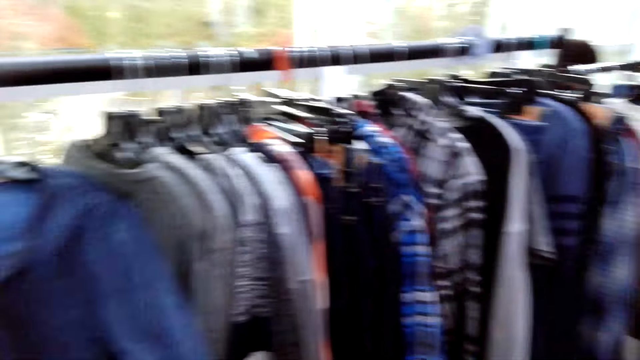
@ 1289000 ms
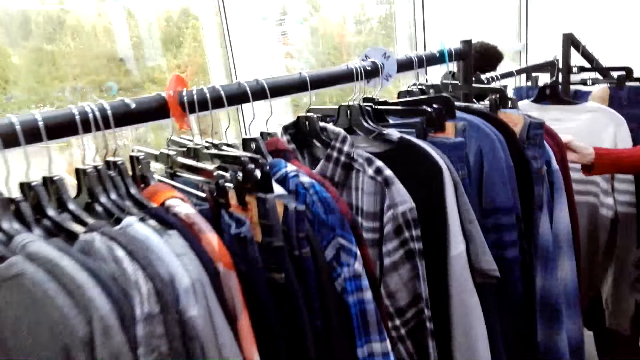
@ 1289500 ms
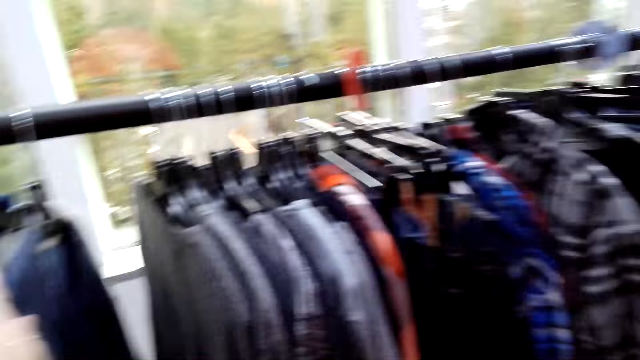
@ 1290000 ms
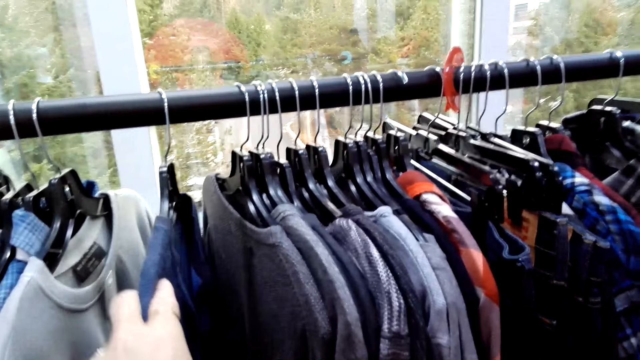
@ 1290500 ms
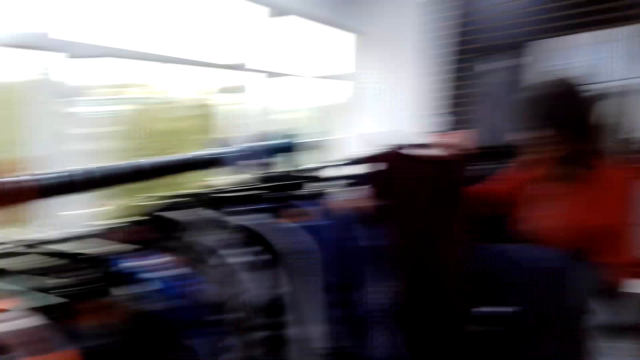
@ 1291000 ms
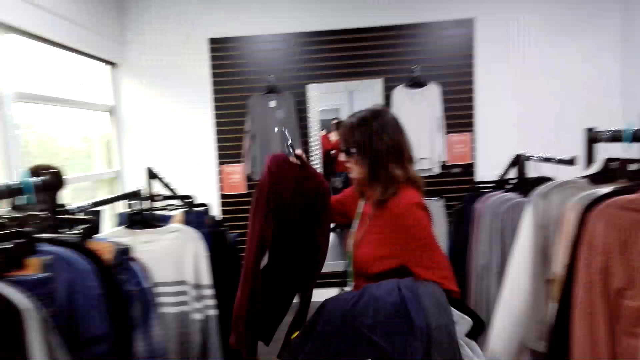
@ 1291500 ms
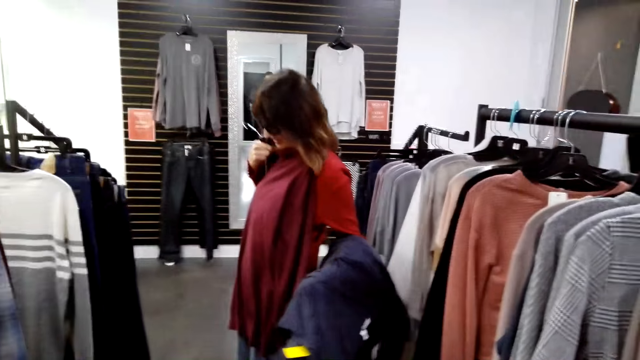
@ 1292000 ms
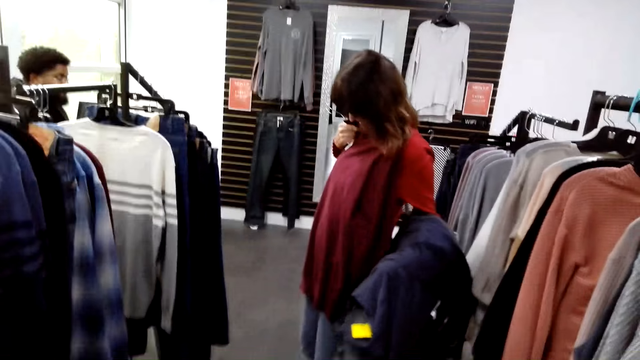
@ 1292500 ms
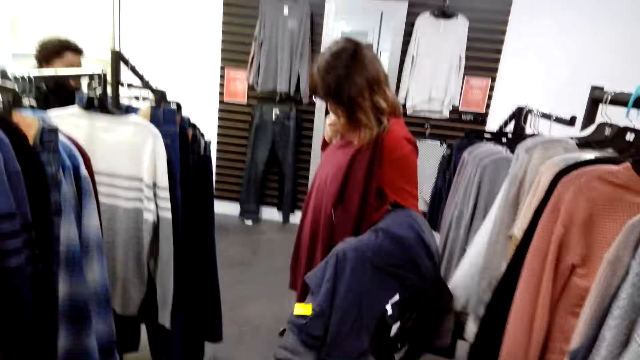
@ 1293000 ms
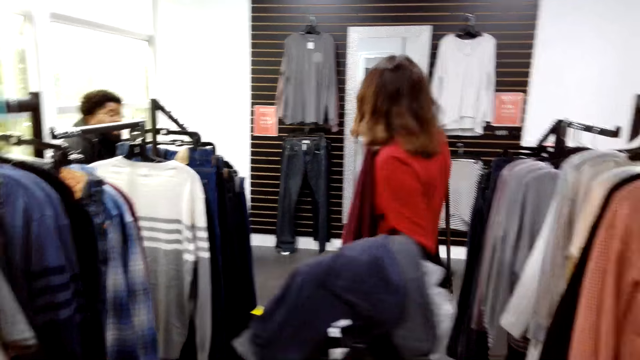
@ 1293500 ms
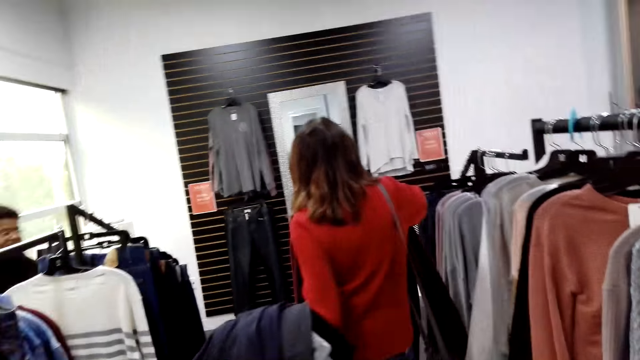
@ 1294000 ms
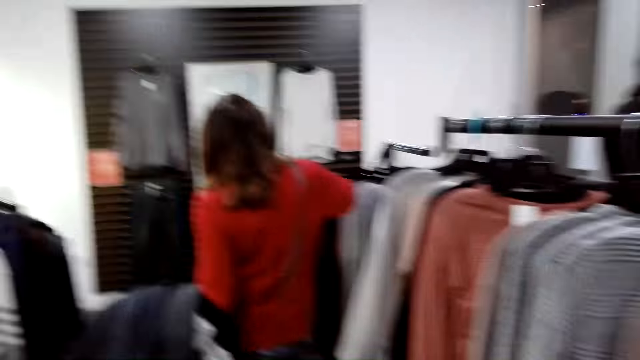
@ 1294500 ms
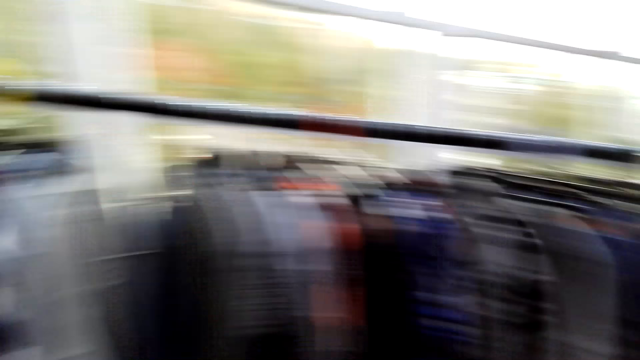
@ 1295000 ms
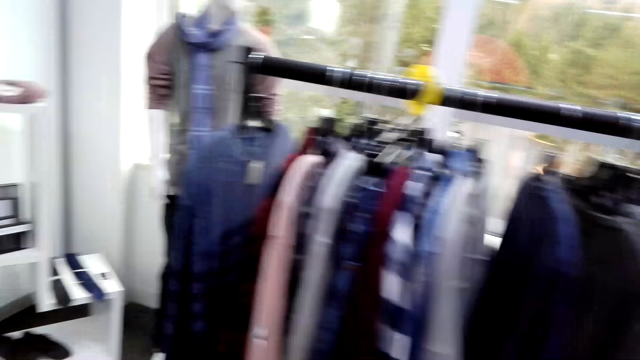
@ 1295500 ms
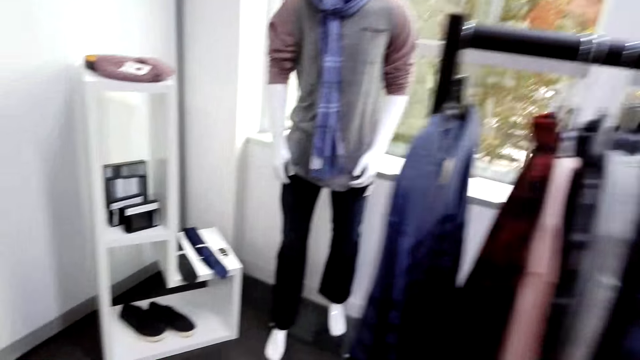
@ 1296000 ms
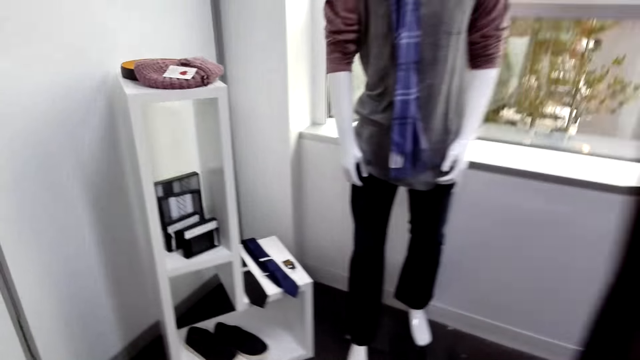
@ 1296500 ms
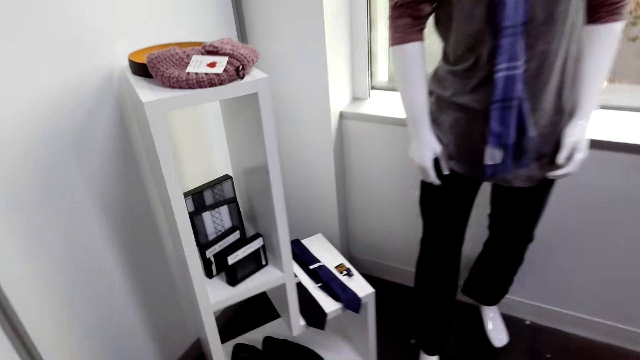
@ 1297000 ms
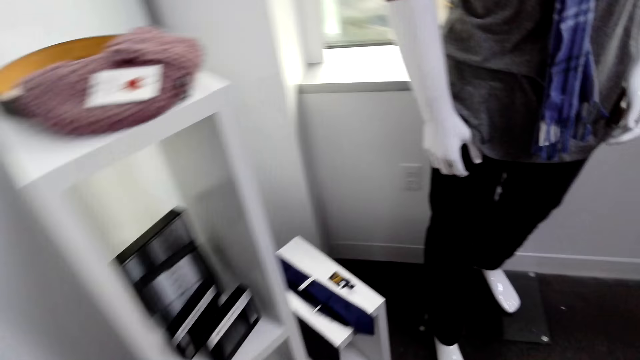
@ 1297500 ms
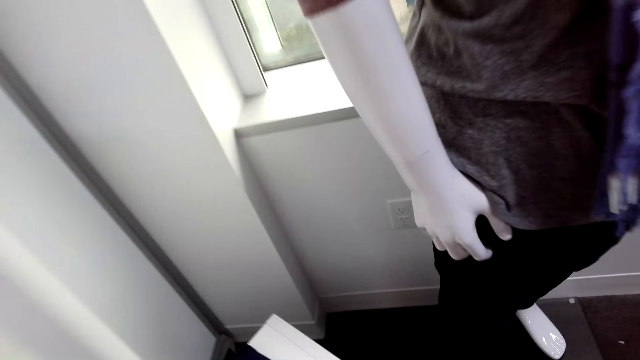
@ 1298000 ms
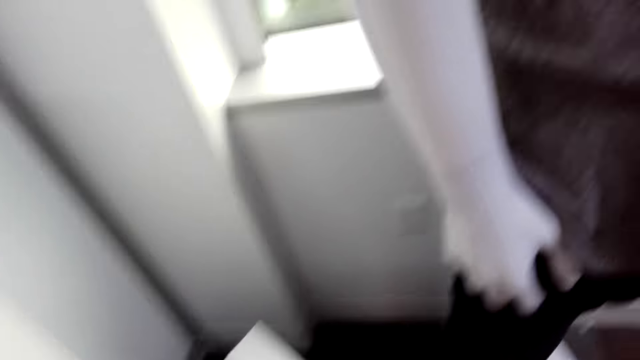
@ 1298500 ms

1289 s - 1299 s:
The camera wearer looks around. A woman places a sweater shirt against her body.

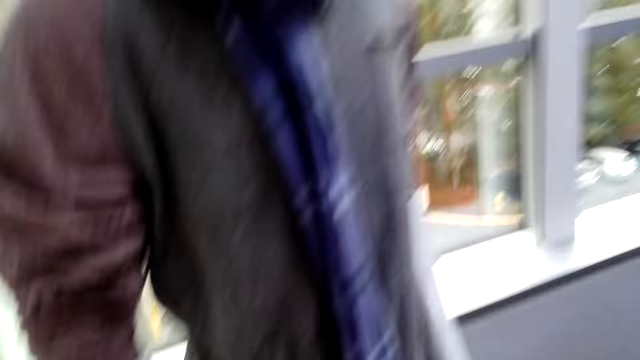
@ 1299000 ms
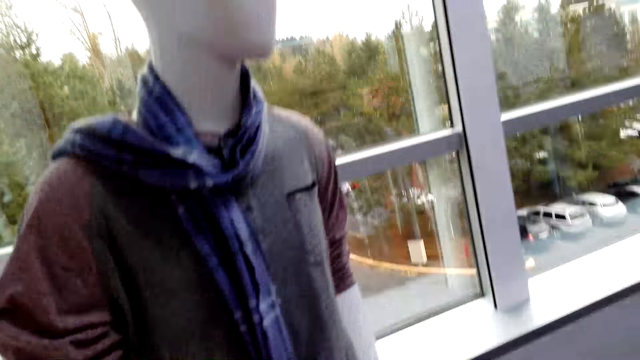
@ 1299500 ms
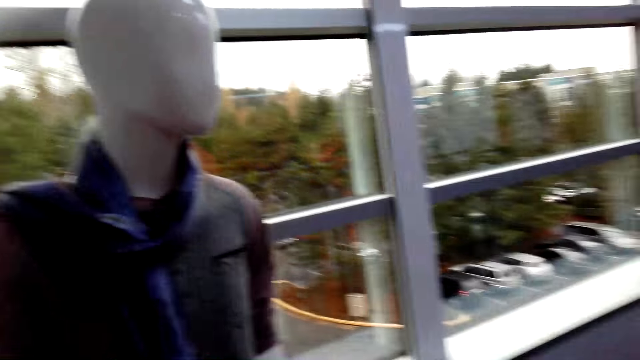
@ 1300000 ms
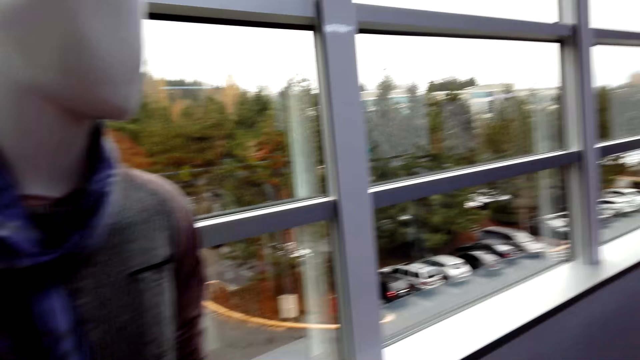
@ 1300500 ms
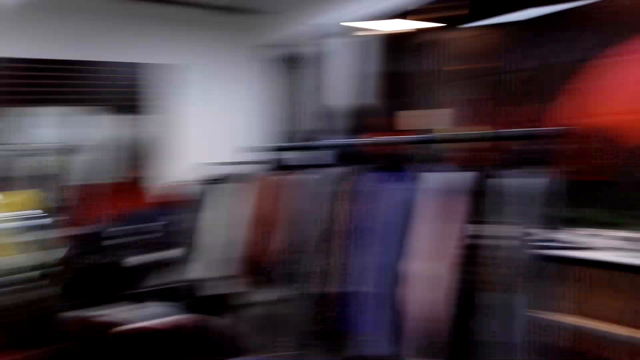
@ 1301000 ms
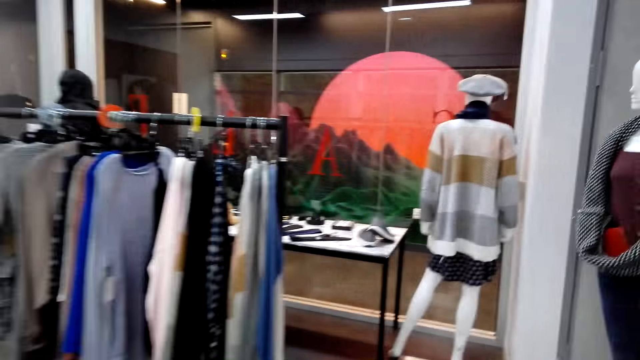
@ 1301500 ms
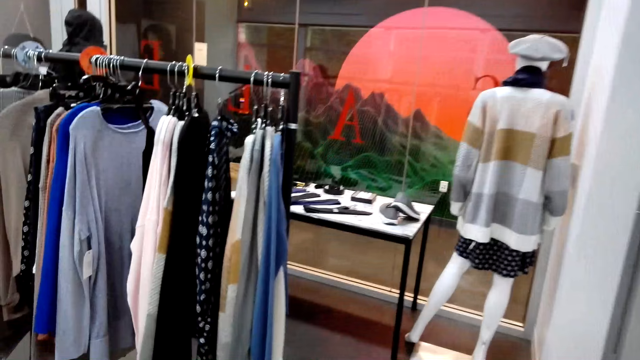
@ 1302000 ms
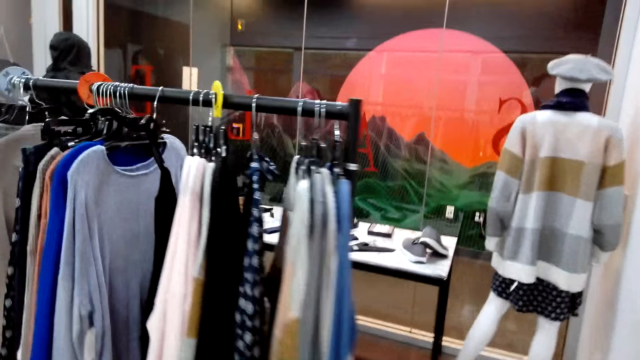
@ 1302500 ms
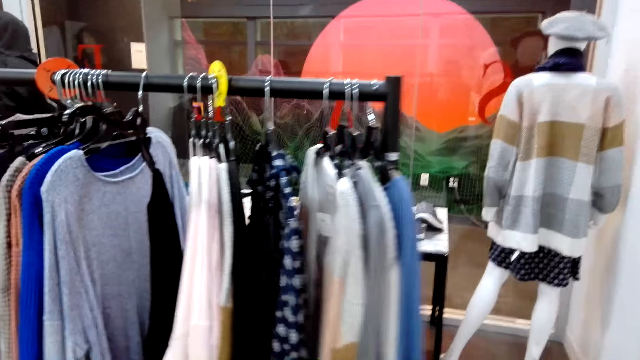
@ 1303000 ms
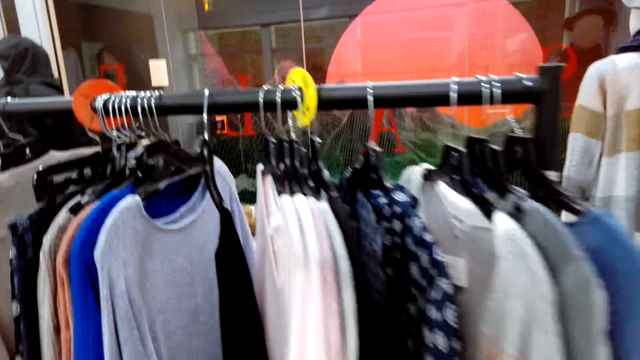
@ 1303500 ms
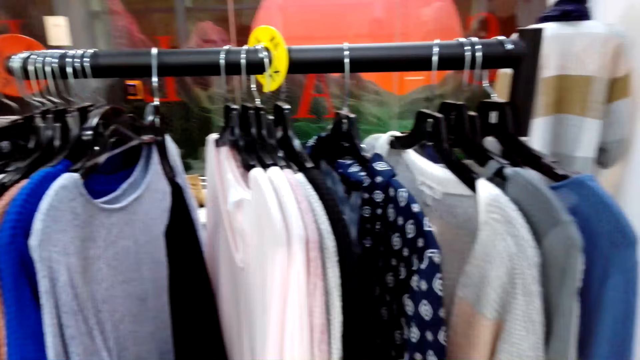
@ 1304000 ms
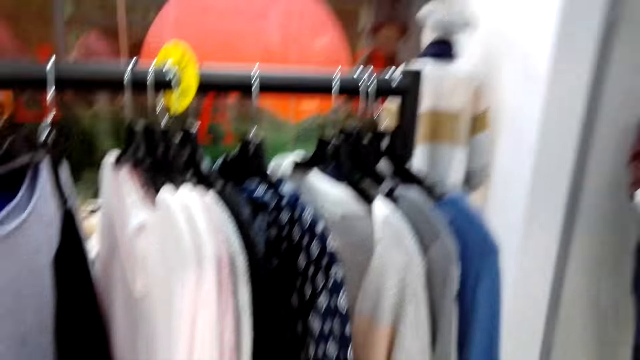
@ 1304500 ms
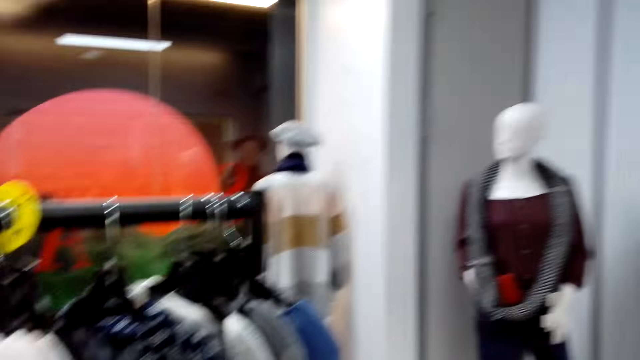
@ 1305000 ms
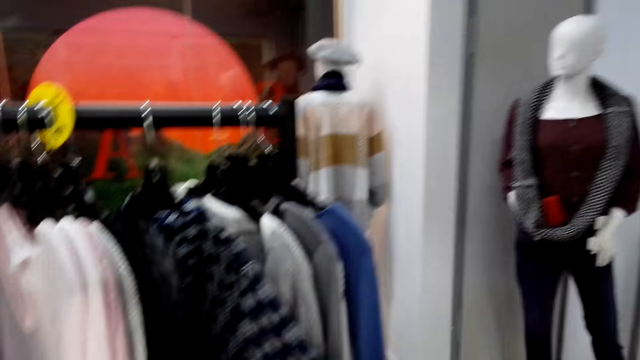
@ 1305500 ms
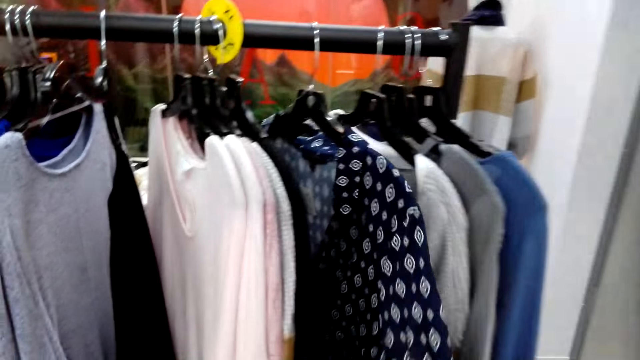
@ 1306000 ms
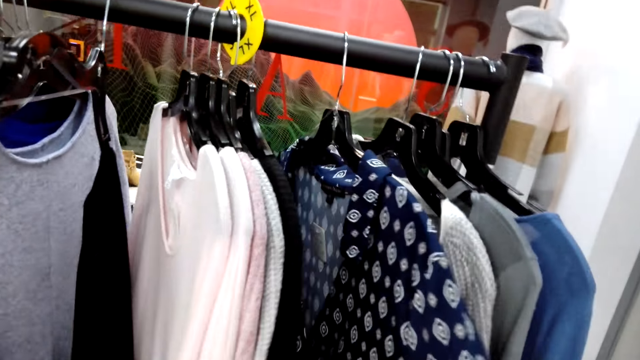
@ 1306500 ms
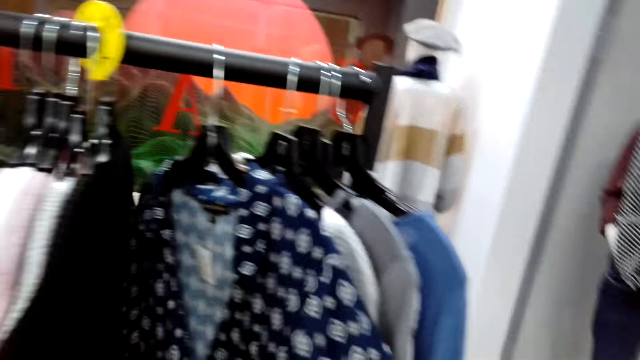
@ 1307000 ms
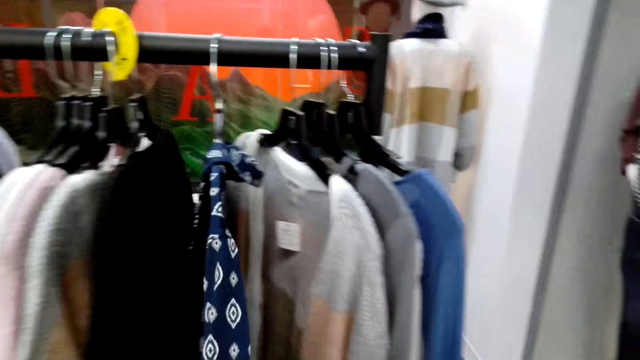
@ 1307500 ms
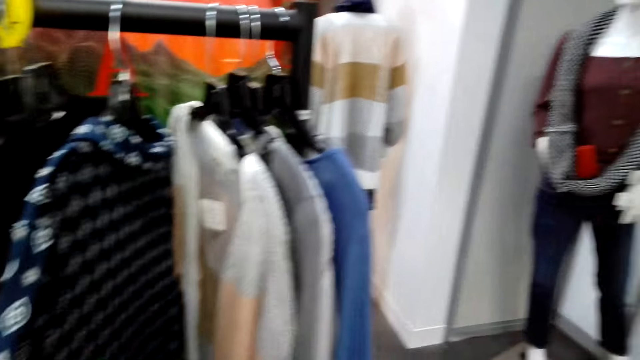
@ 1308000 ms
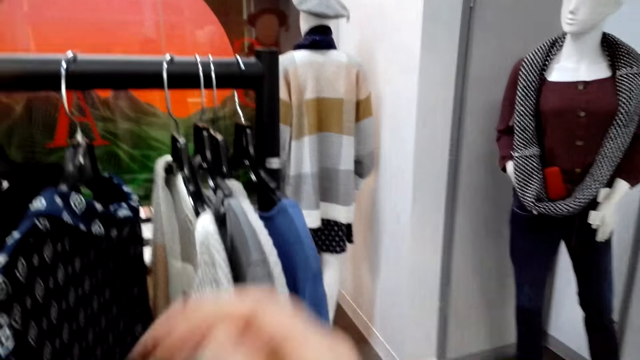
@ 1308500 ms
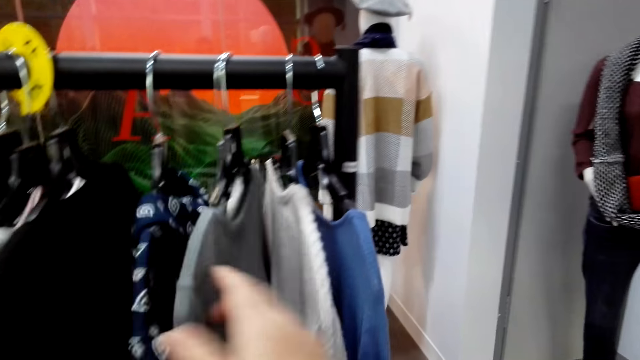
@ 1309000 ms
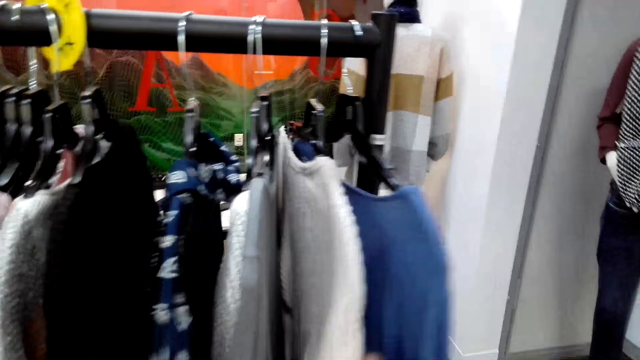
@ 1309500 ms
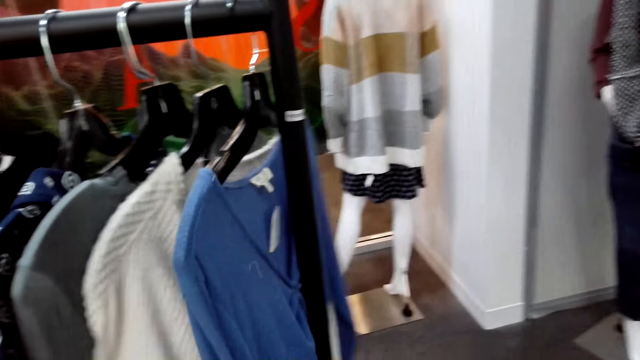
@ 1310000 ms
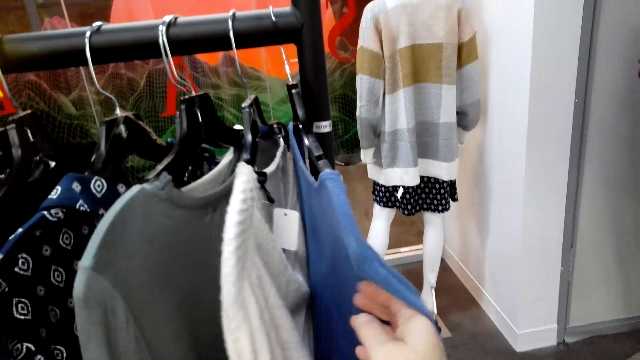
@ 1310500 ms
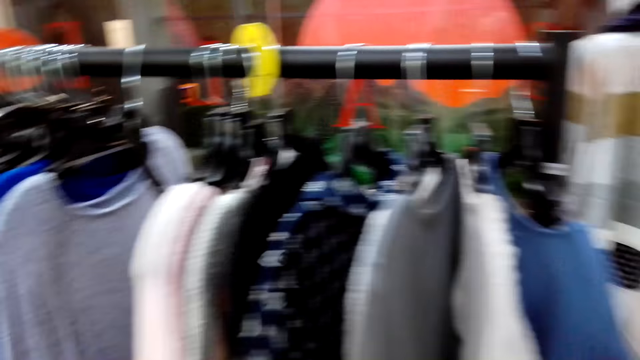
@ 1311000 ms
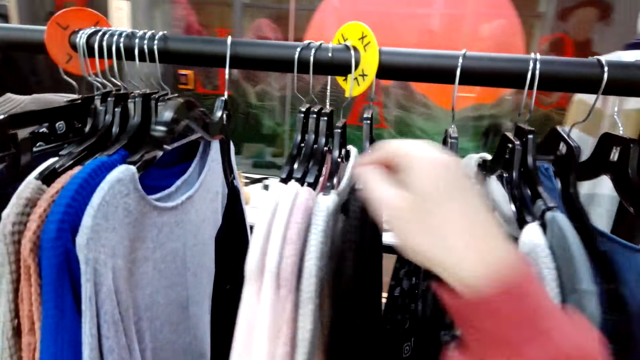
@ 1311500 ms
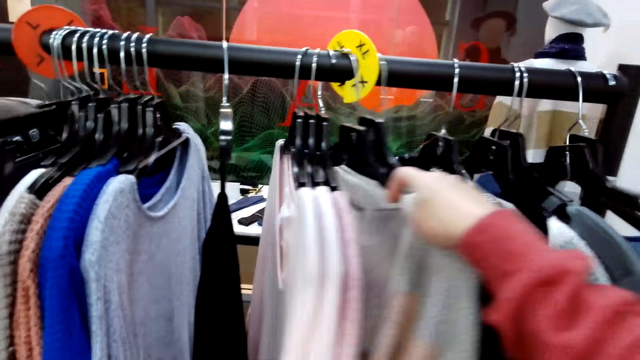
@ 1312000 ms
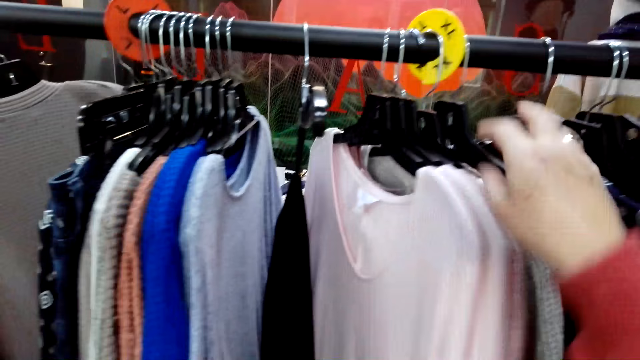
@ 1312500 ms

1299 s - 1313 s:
The camera wearer moves around the clothes store. They touch the cloth on the rail. They examine the clothes at the hanging rack. They push the clothes on the rail.
